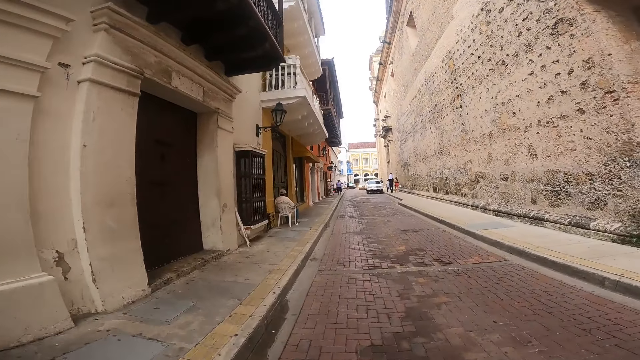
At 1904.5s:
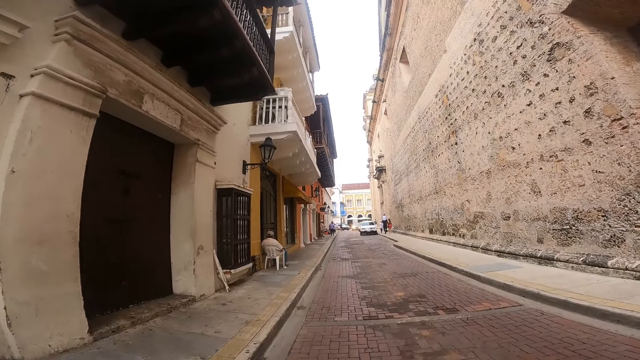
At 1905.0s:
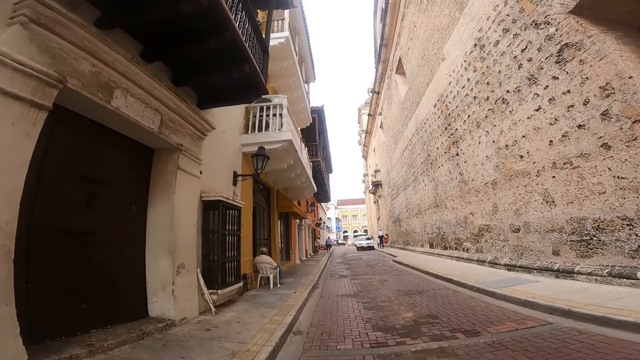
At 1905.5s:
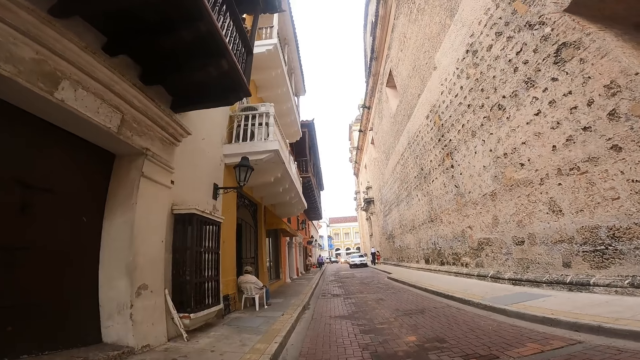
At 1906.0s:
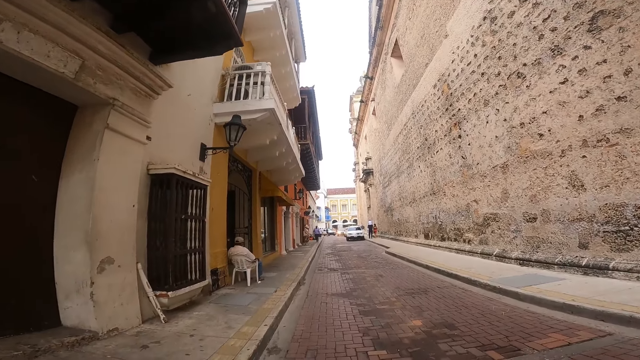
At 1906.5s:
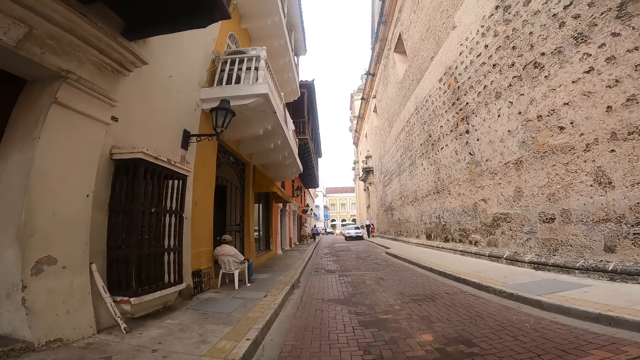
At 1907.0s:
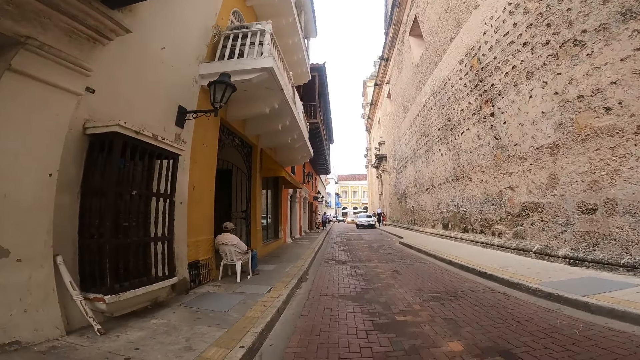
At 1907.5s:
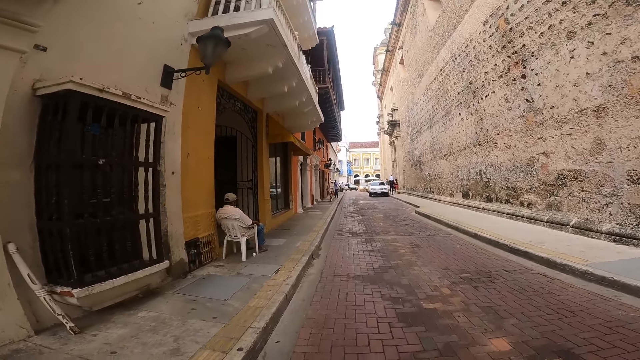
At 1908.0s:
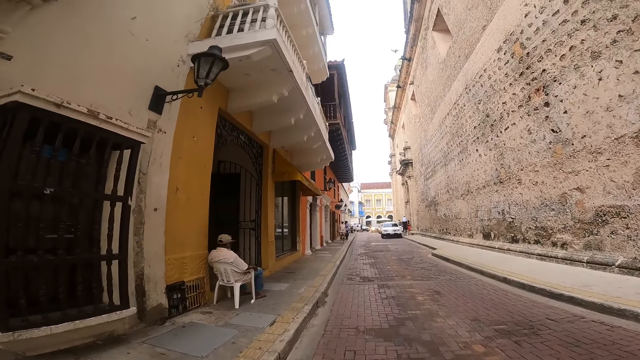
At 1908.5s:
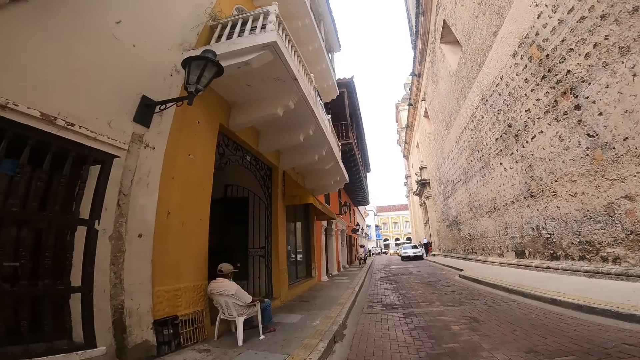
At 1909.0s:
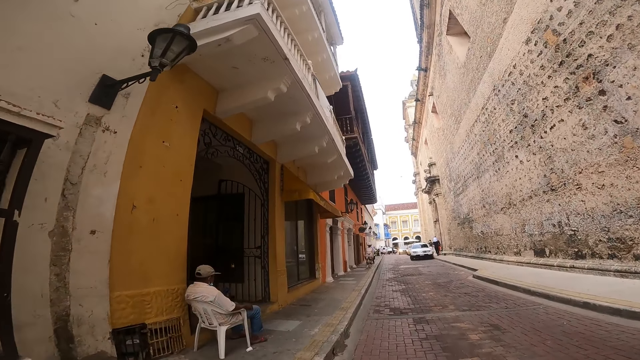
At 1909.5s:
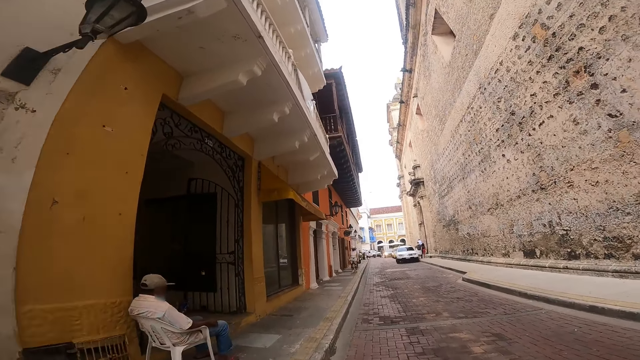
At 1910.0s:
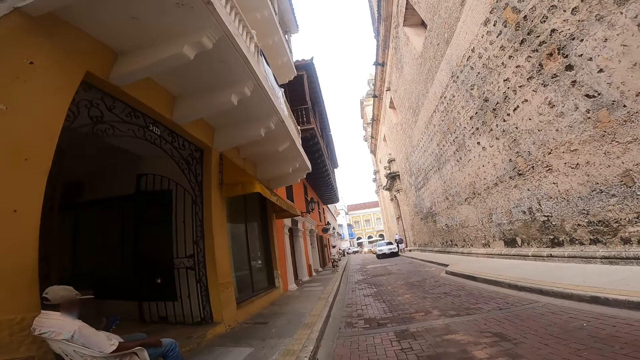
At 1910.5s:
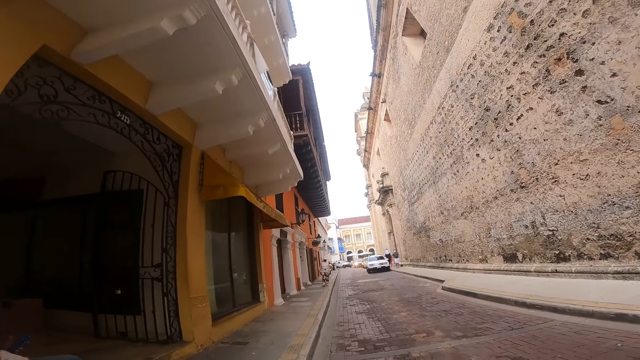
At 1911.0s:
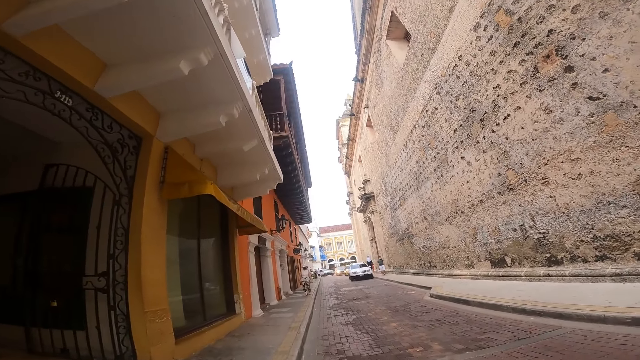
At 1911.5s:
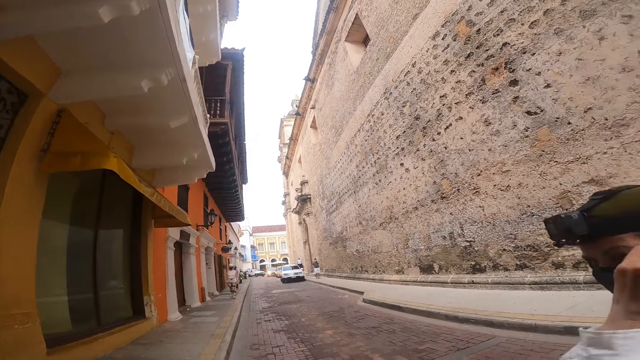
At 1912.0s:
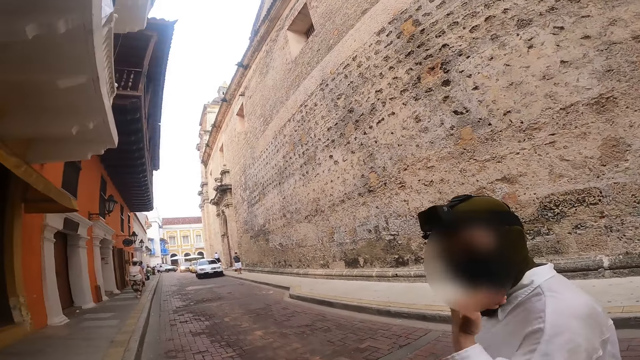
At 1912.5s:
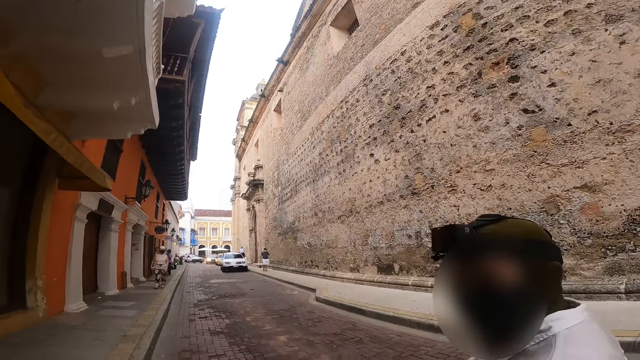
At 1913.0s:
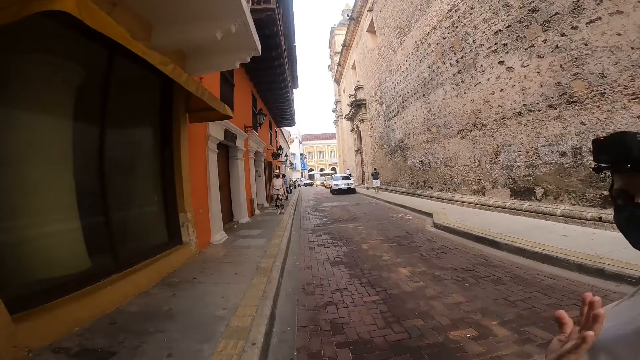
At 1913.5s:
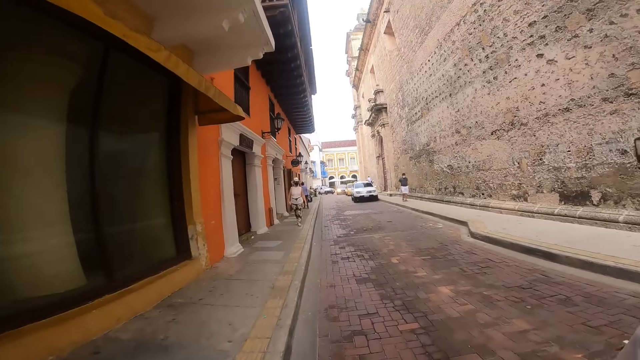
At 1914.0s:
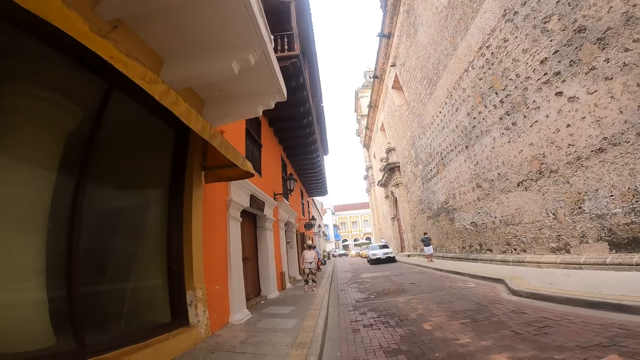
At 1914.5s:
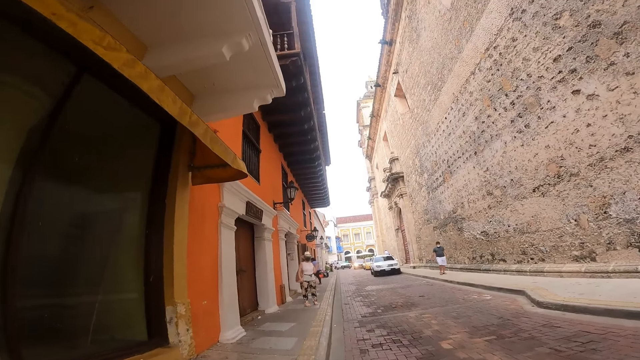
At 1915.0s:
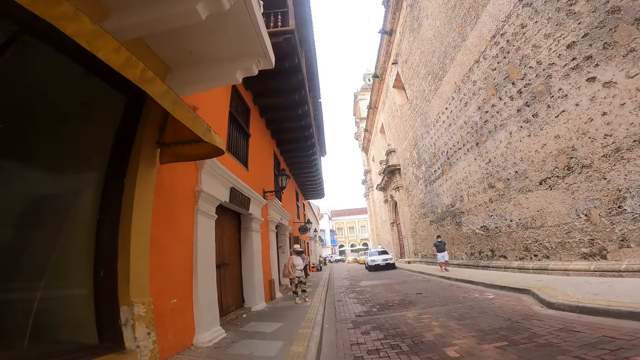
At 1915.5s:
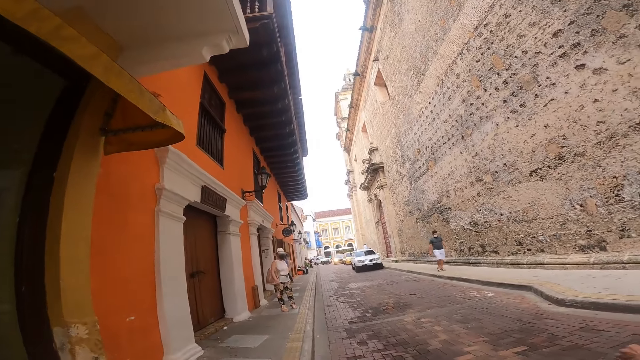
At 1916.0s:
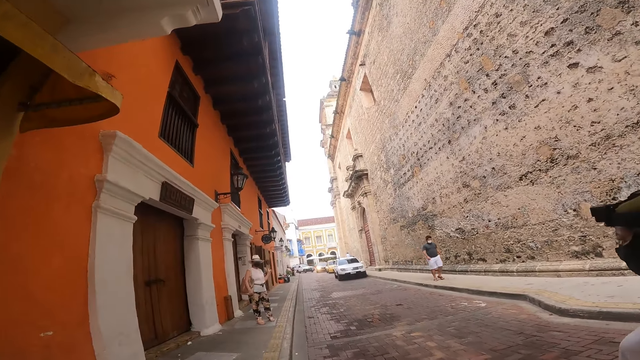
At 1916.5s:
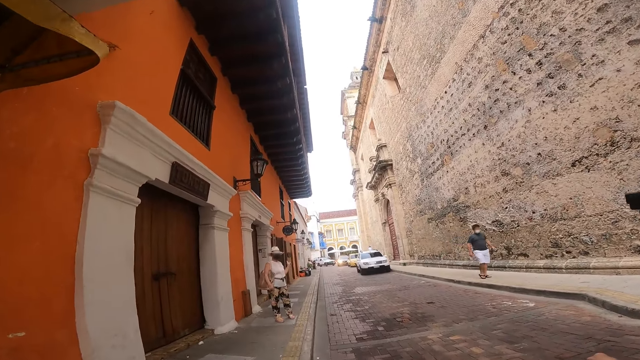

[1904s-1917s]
The camera wearer walks past a man. Another man walks past the camera wearer. The woman touches a mask on her face with her left hand. The camera wearer looks at a person.

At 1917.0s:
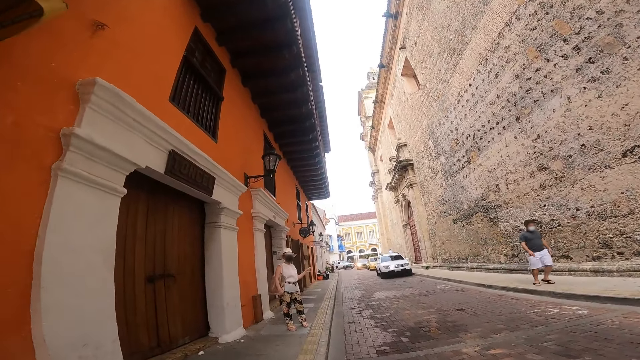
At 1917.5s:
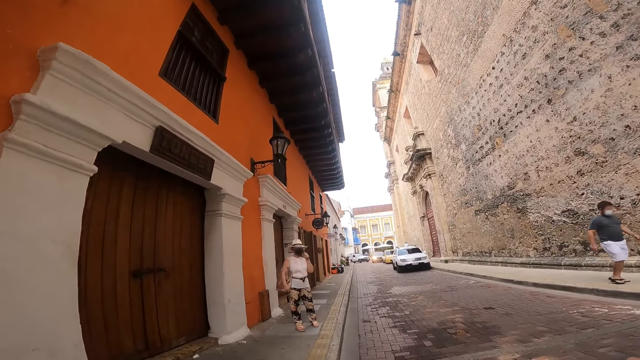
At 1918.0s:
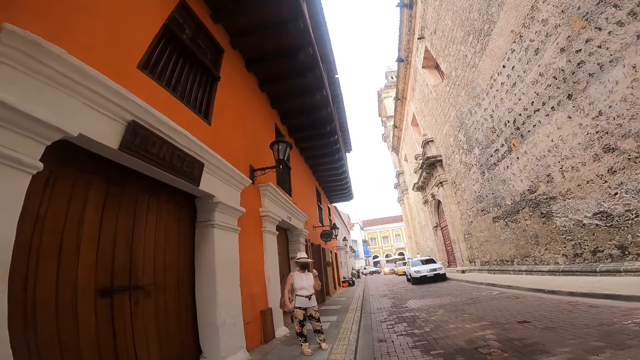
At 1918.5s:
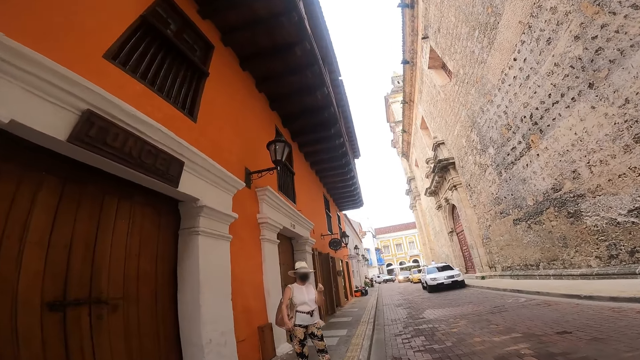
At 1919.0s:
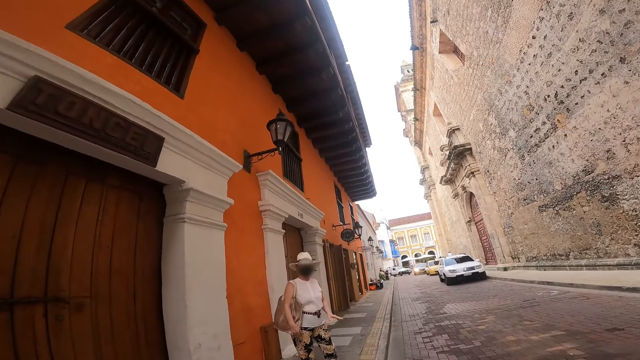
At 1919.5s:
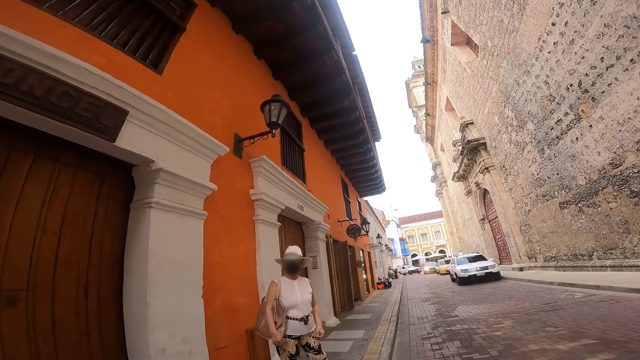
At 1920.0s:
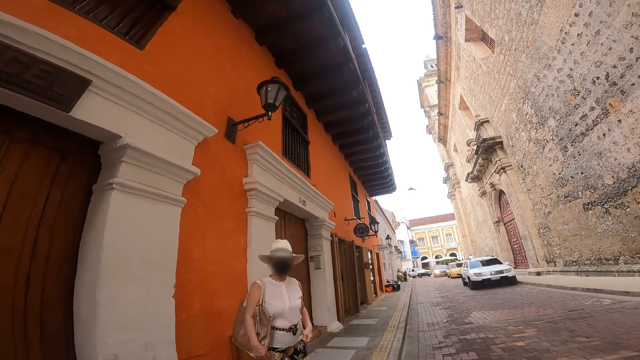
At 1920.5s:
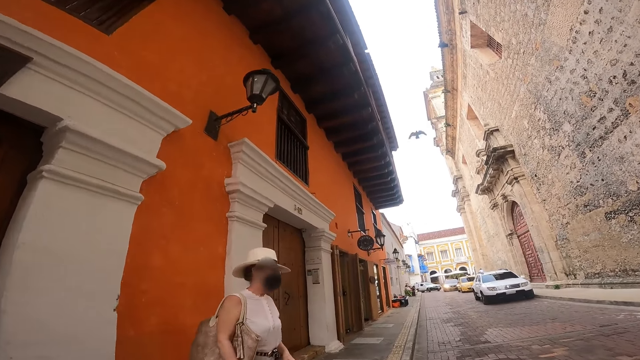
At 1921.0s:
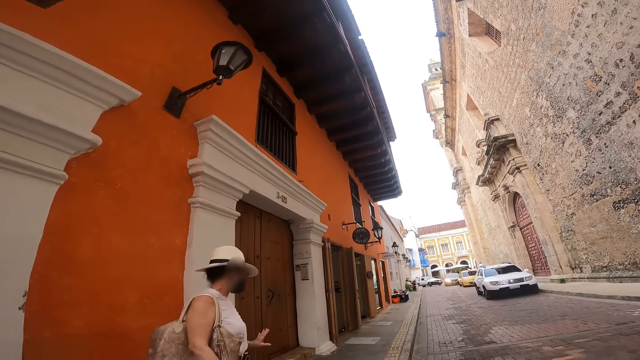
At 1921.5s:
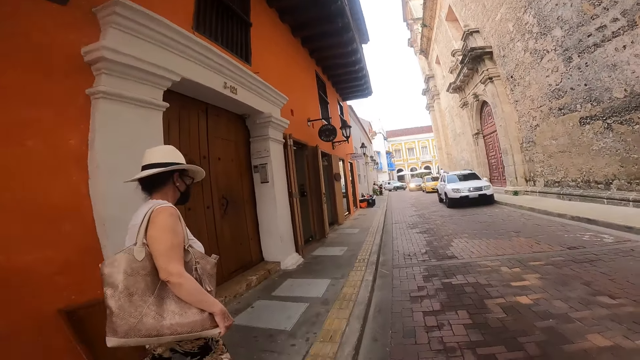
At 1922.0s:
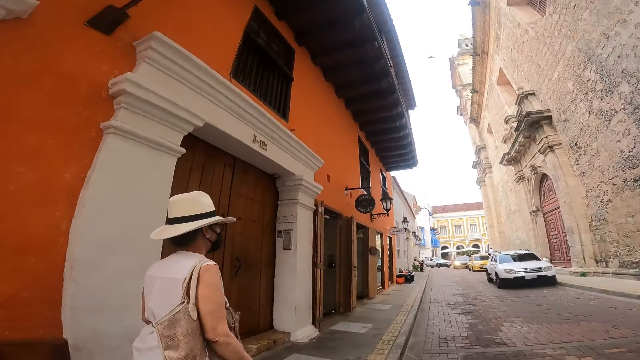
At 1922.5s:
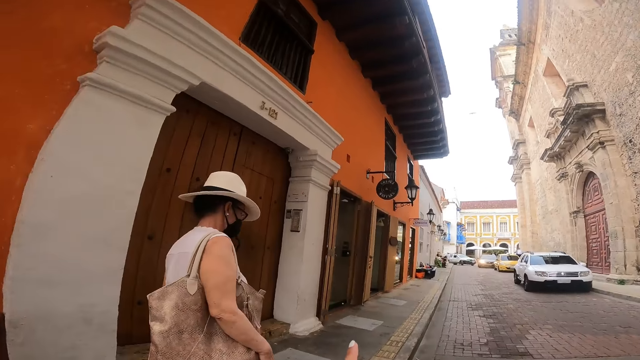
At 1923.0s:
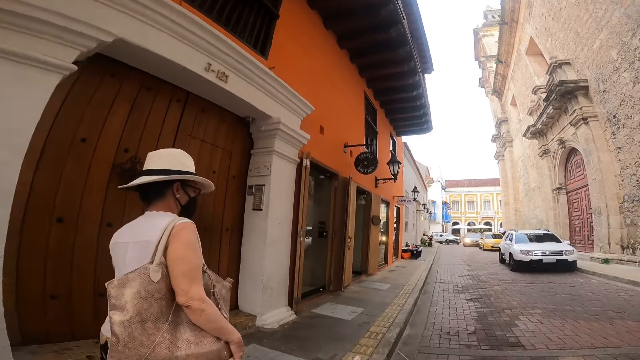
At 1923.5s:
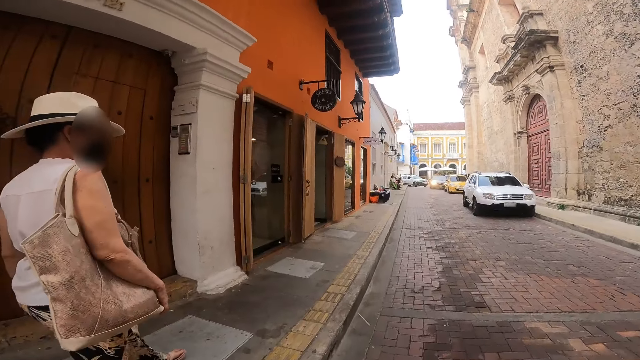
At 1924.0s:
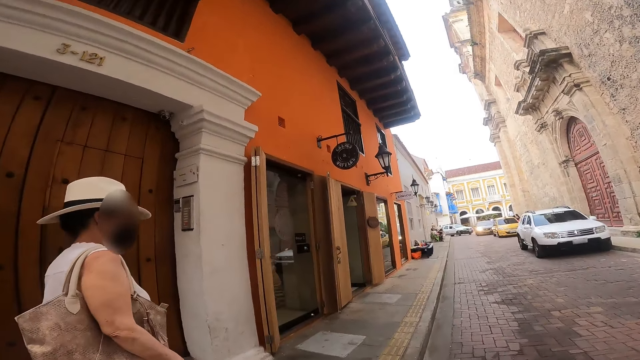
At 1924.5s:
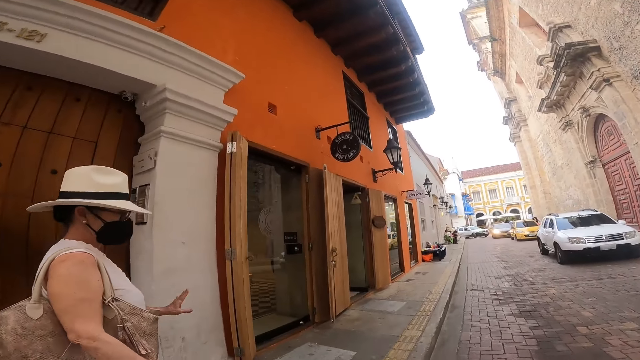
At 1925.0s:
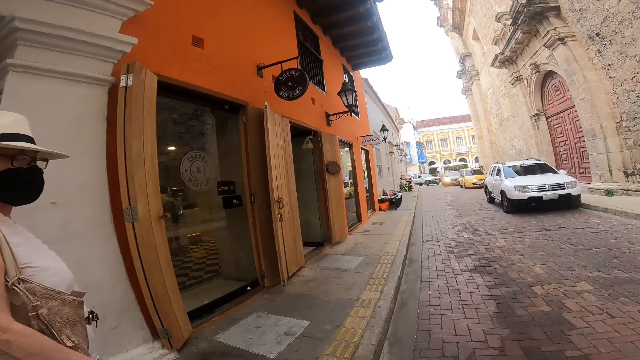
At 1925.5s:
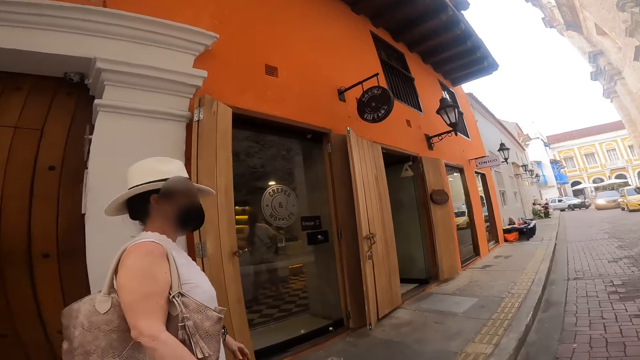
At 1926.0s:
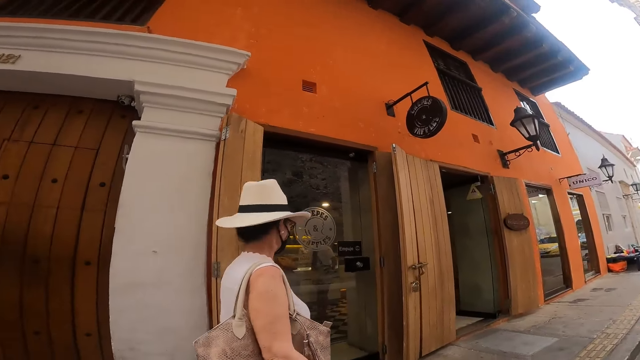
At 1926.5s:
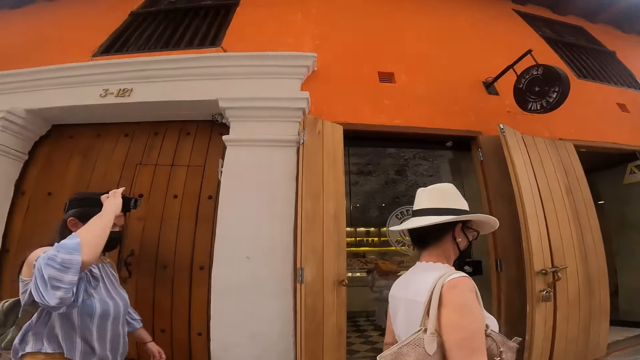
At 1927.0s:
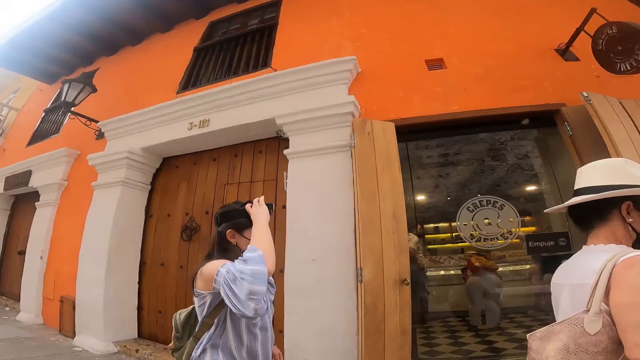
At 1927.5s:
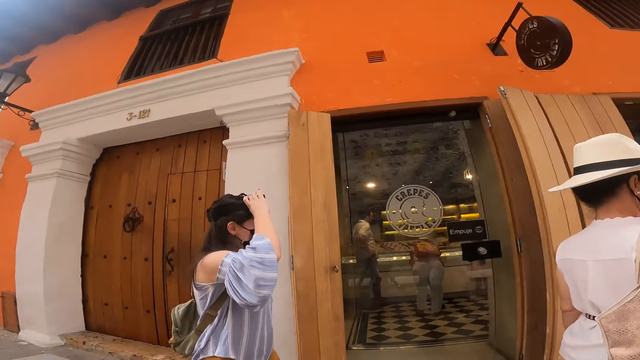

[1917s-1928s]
The camera wearer looks at a person. A woman adjusts a camera on her head with her right hand.
